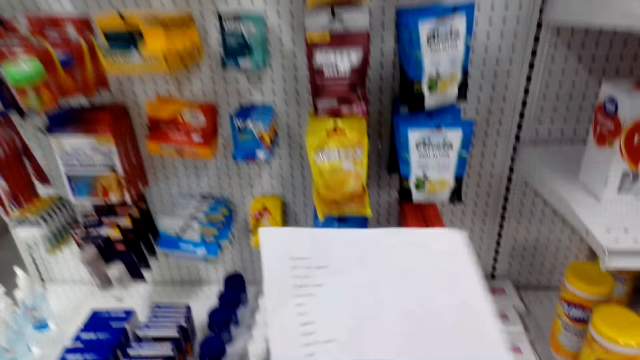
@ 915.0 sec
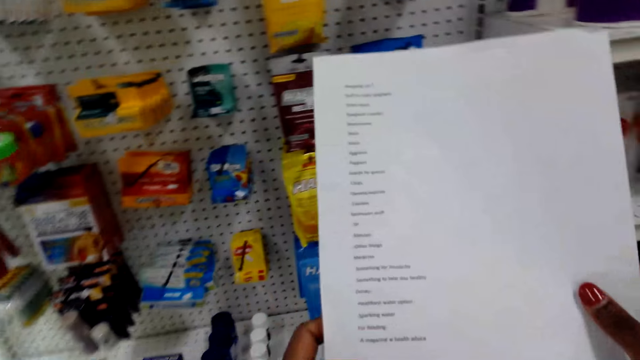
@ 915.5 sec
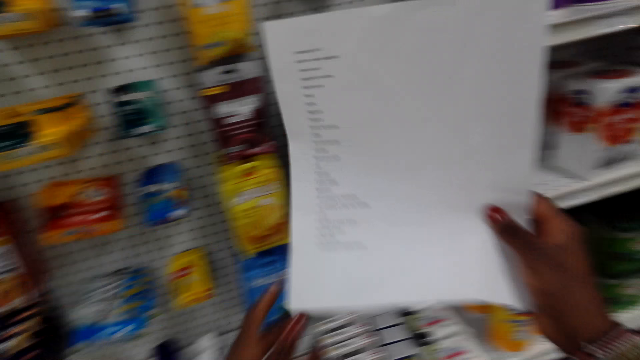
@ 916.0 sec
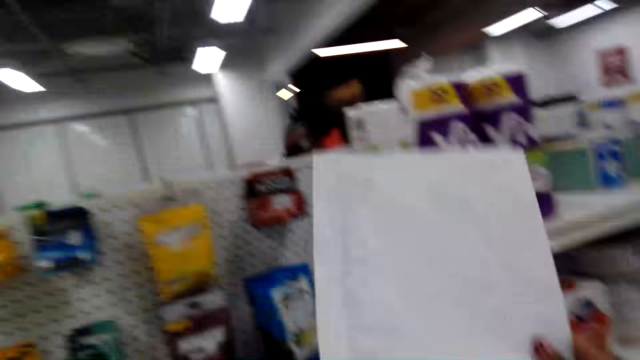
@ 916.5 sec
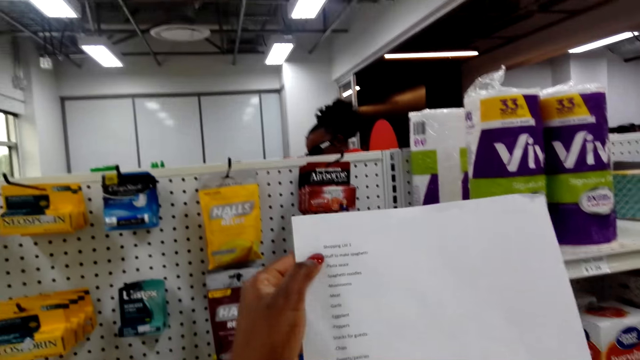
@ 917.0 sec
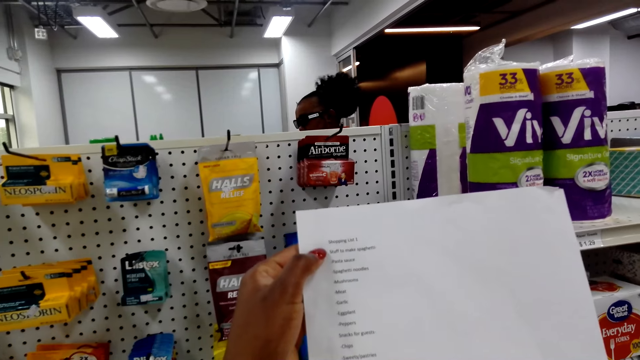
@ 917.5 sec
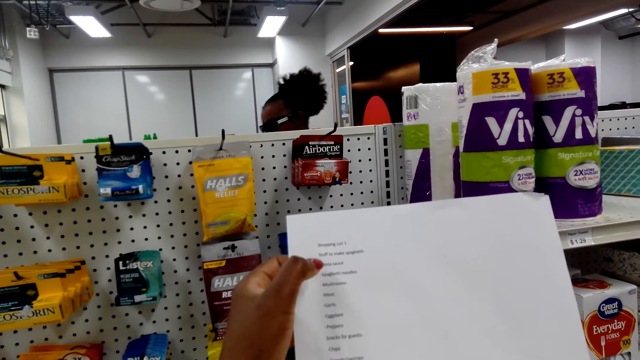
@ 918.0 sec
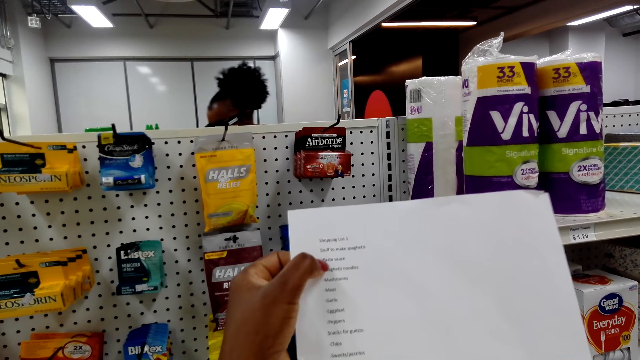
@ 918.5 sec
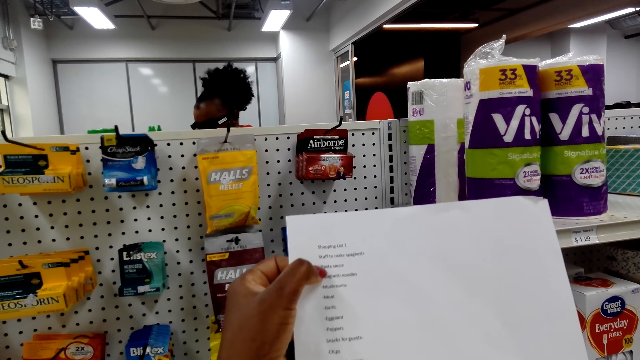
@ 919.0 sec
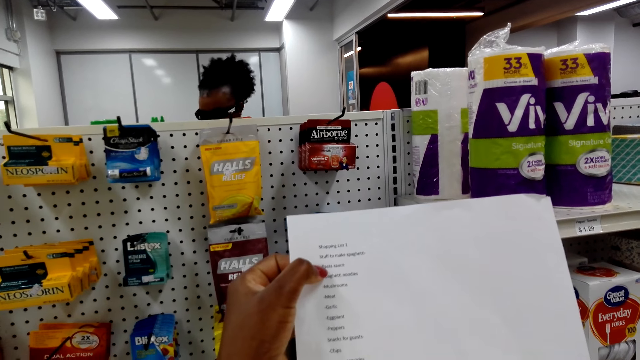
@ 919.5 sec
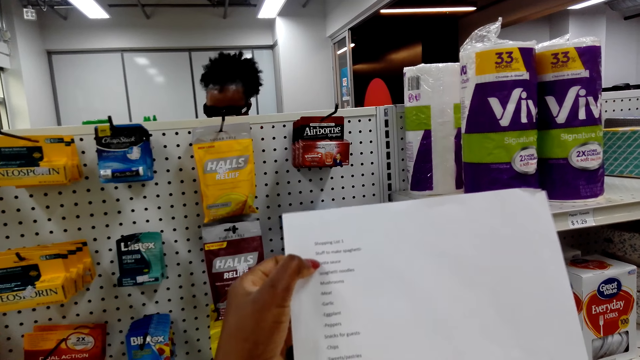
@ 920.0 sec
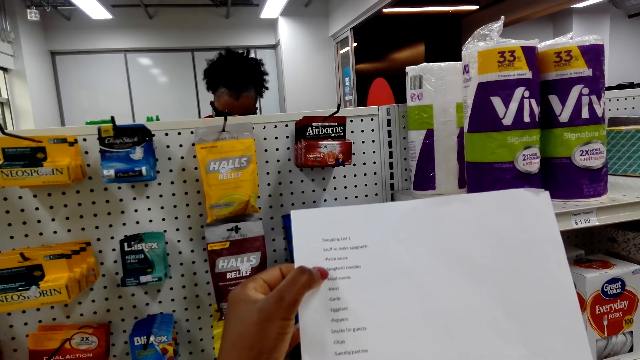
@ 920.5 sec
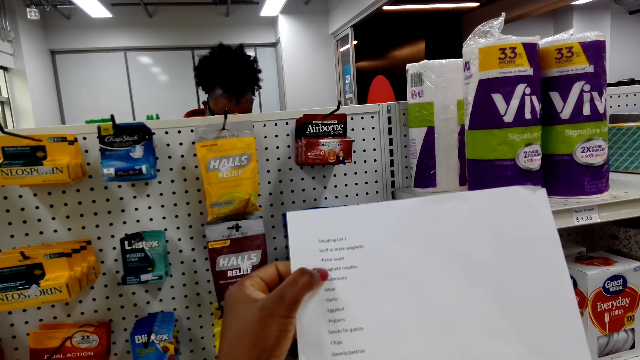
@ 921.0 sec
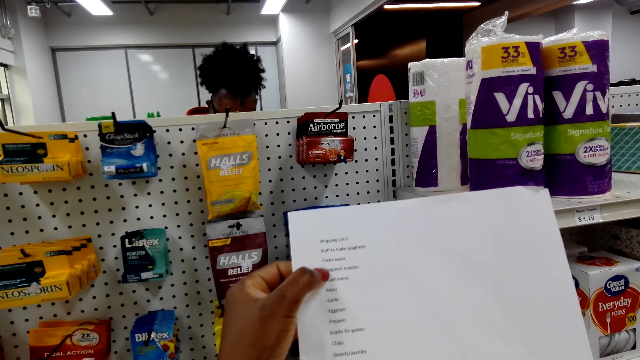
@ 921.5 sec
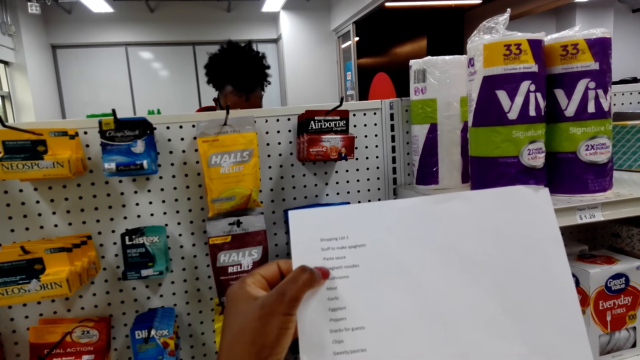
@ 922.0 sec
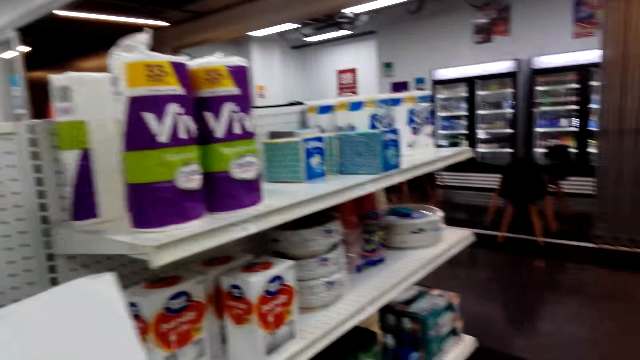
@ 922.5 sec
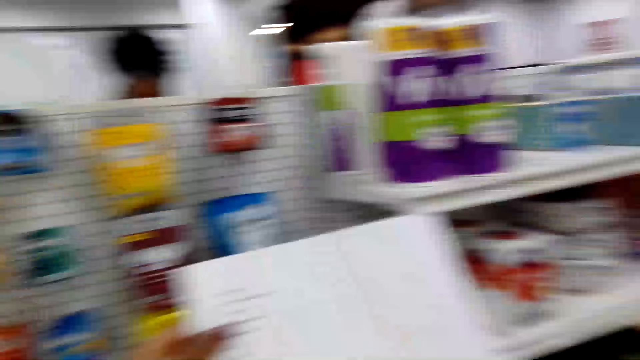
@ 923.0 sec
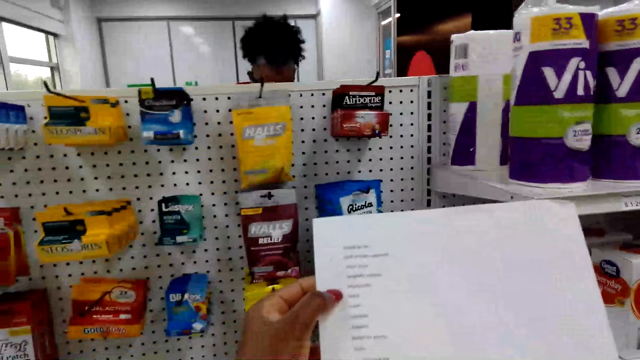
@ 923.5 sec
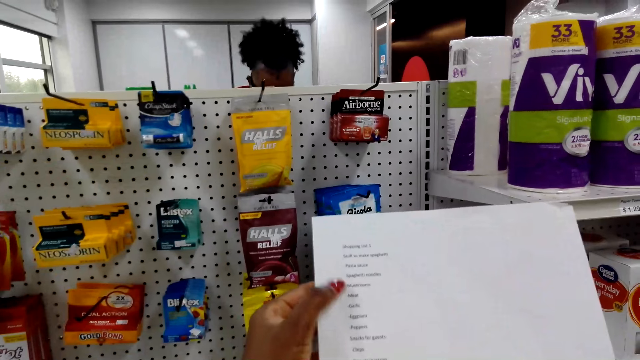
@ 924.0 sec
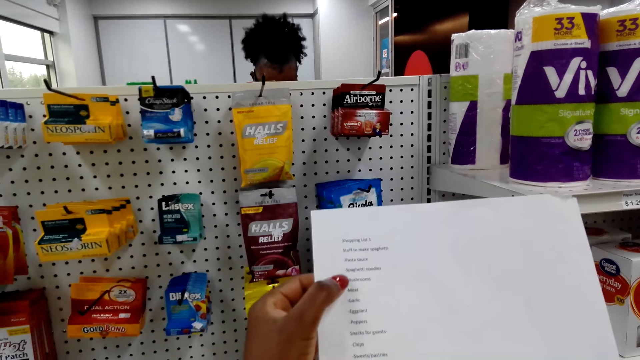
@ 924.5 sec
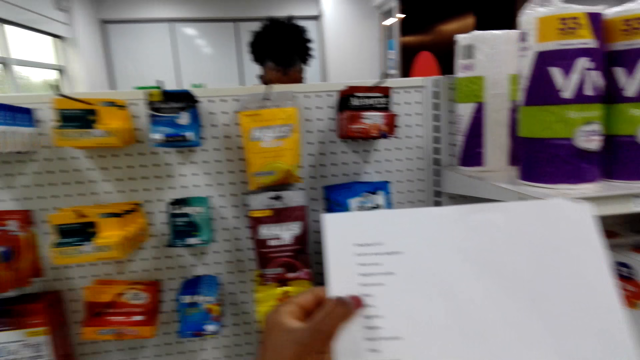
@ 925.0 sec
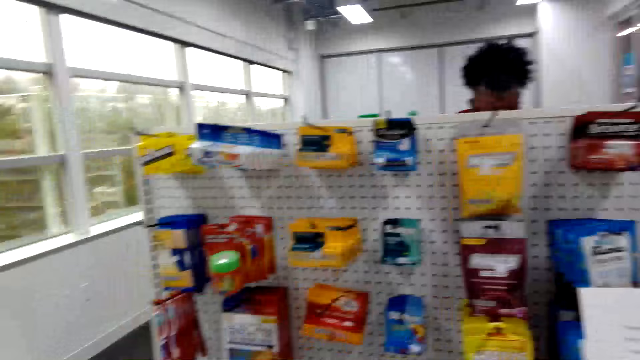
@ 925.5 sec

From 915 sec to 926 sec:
The camera wearer looks around. He looks at the shopping list. He talks to himself. He touches the paper. A lady moves around. The camera wearer moves his finger on the shopping list. He looks on the other side. He looks at the shopping list. He touches the paper.

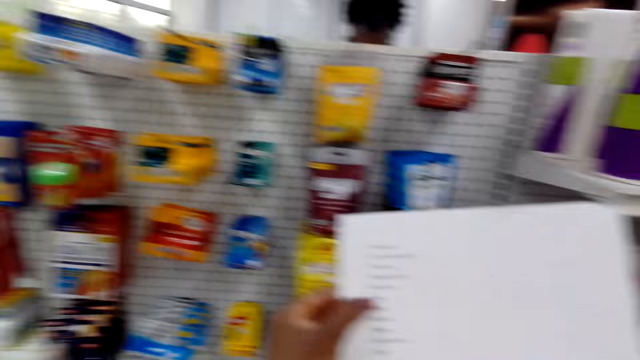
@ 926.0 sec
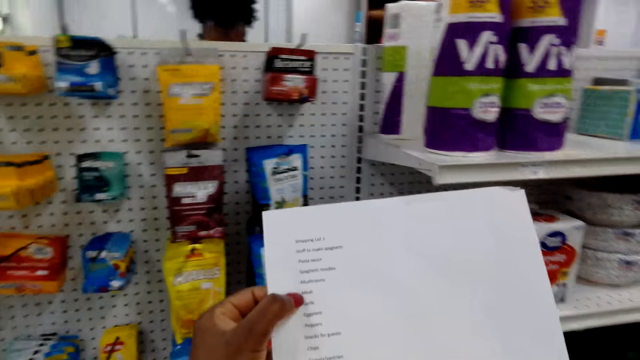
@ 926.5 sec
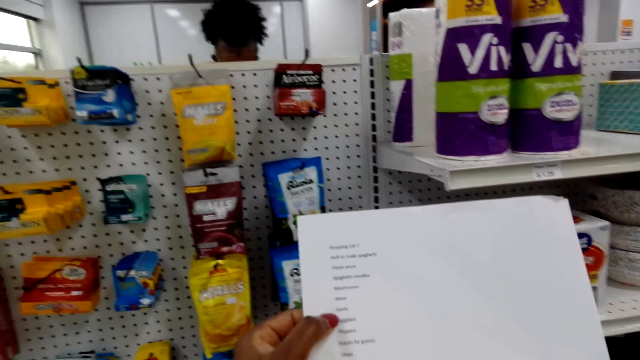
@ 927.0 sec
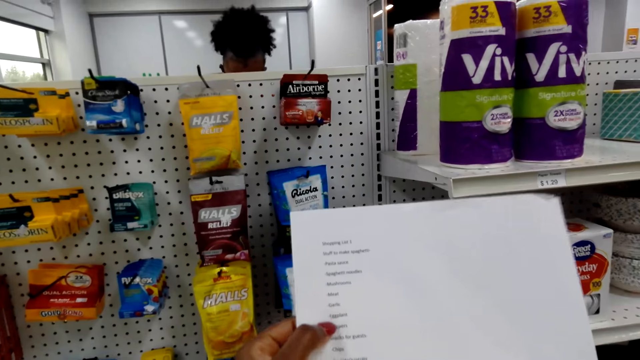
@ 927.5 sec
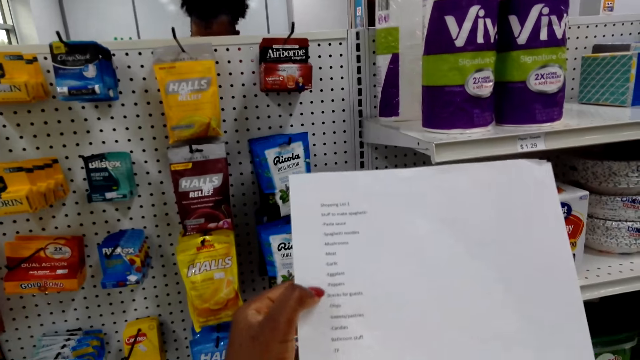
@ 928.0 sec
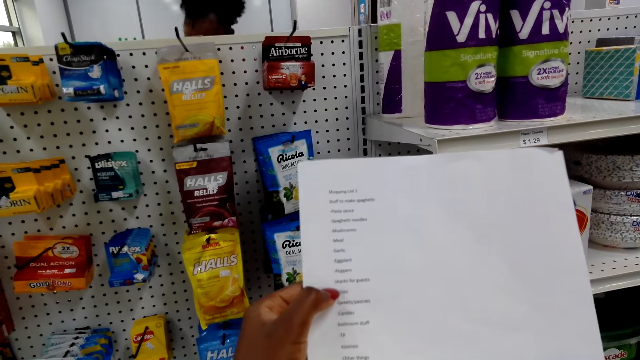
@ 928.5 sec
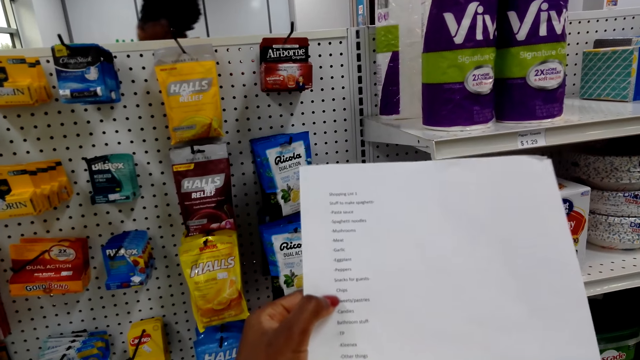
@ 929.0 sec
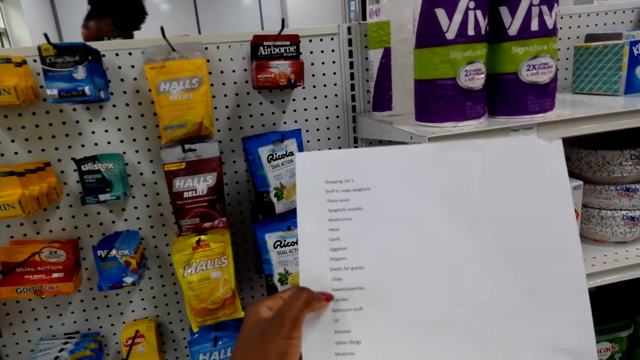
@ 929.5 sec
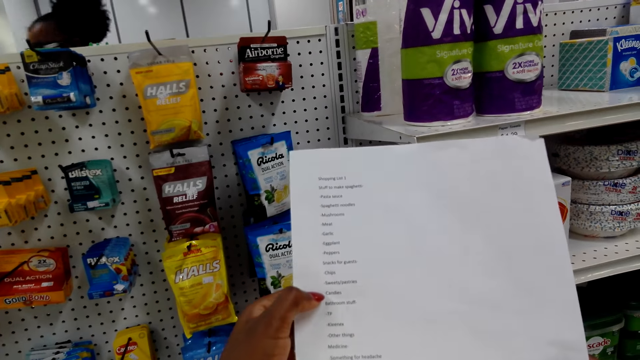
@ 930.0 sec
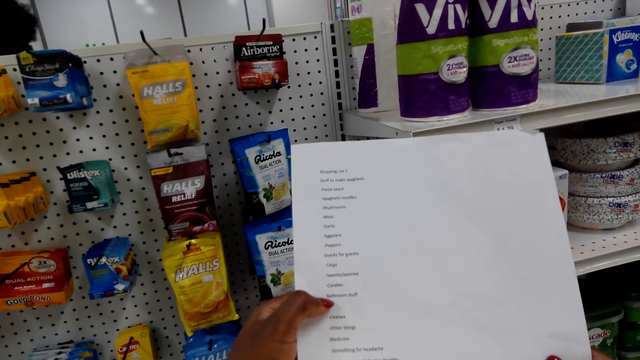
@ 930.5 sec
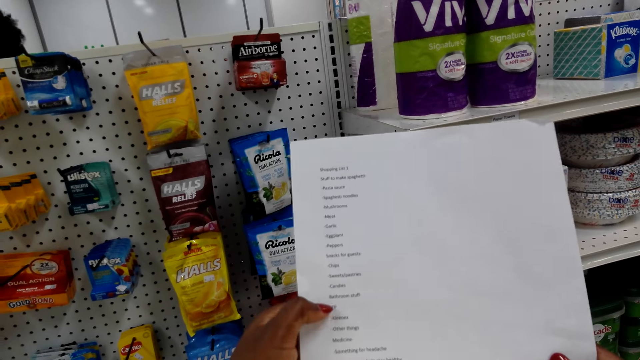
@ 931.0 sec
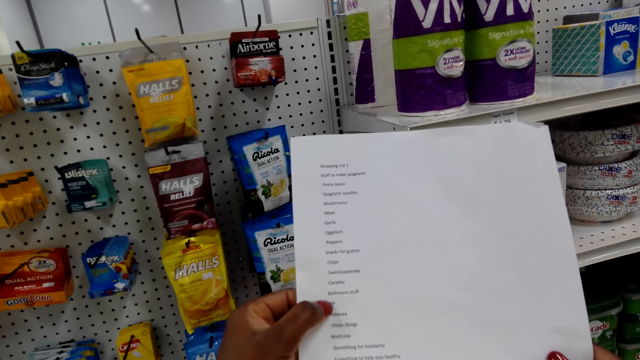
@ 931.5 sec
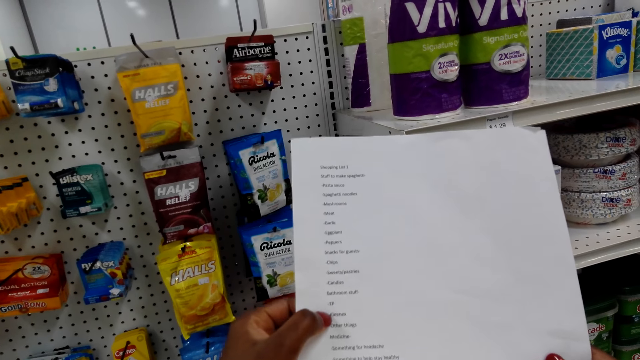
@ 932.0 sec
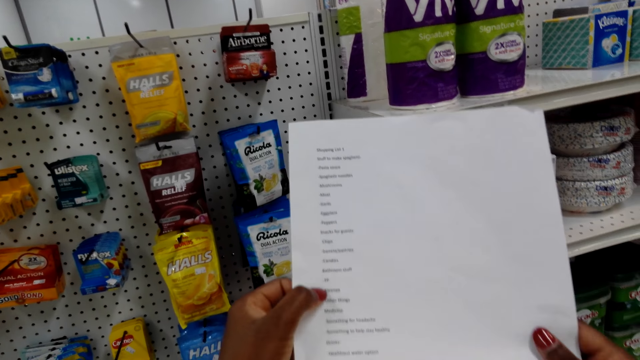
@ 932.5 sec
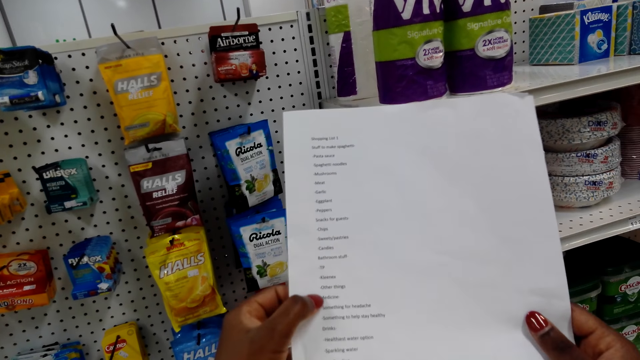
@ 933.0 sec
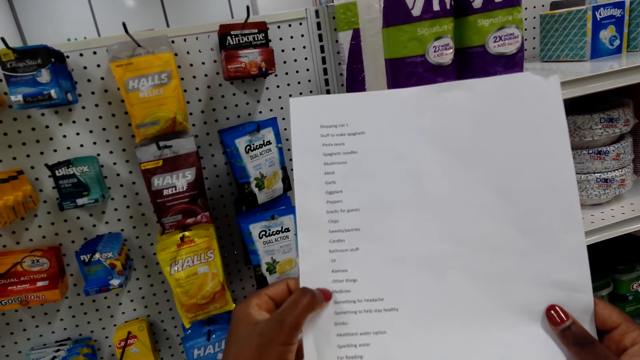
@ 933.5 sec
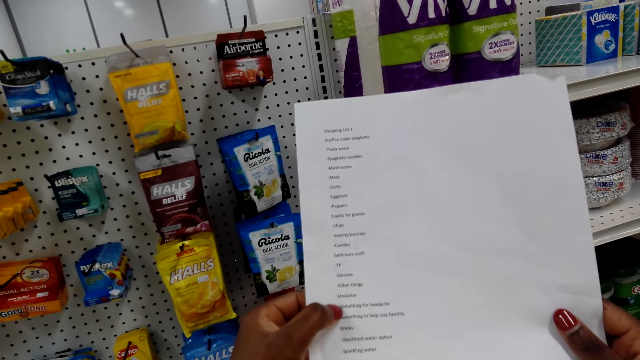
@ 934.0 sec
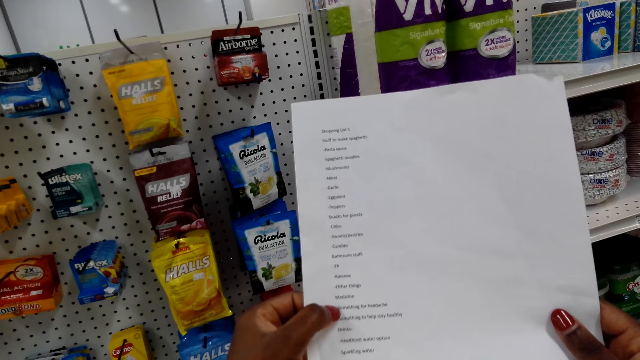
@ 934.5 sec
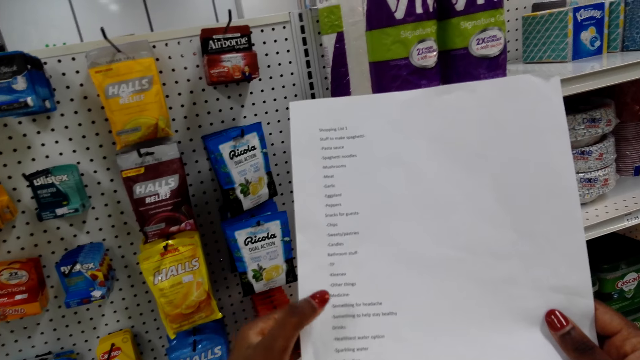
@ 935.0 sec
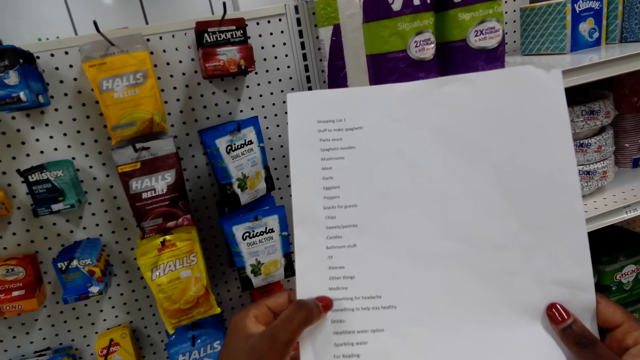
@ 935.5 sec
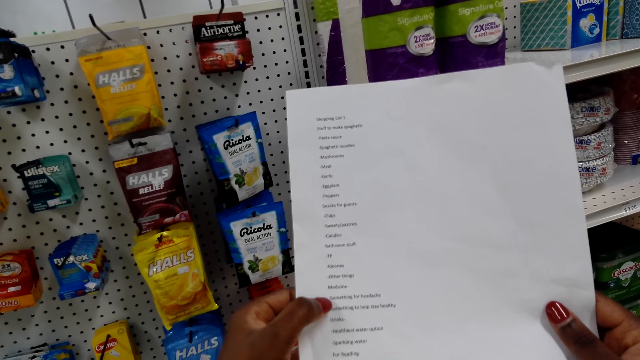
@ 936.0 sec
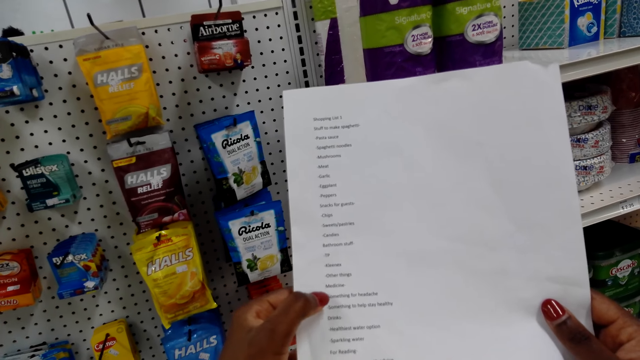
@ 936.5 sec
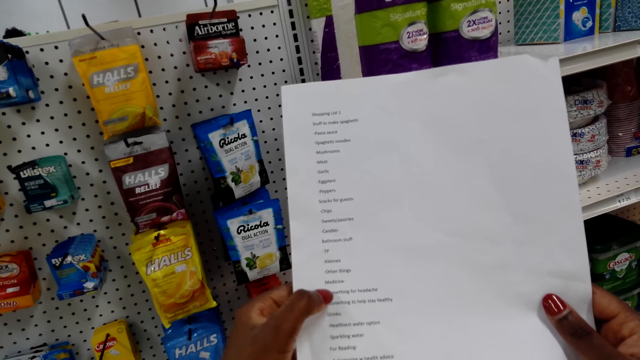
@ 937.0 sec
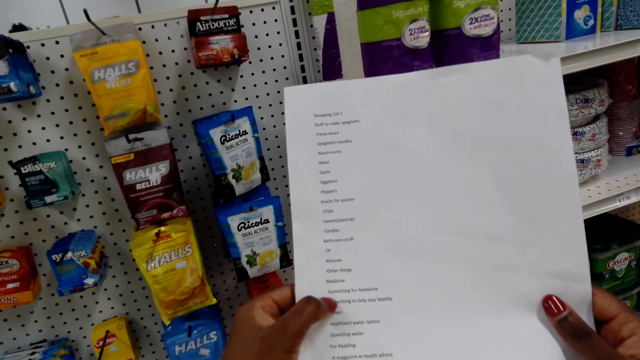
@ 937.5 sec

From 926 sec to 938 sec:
The camera wearer looks on the other side. They look at the shopping list. They look around. They touch on the paper.
